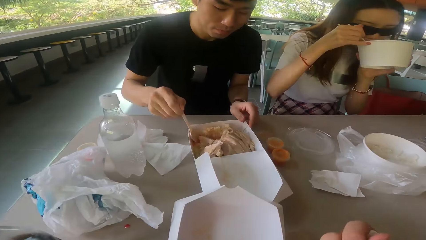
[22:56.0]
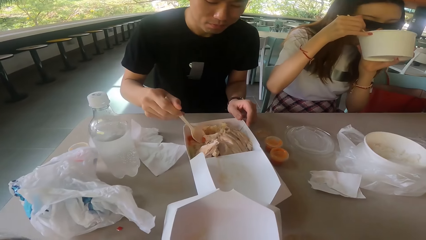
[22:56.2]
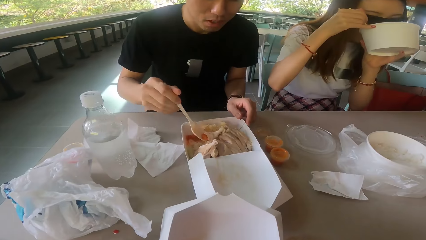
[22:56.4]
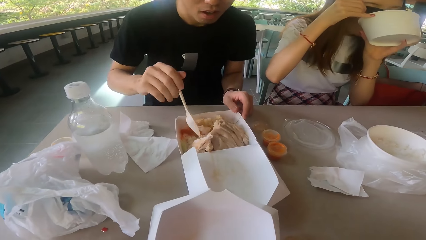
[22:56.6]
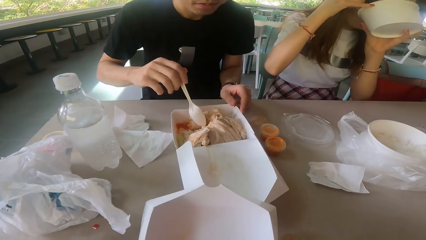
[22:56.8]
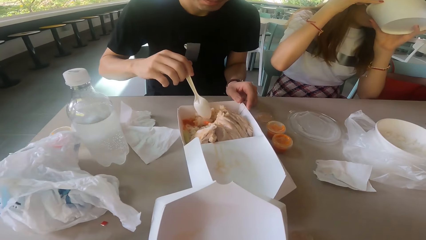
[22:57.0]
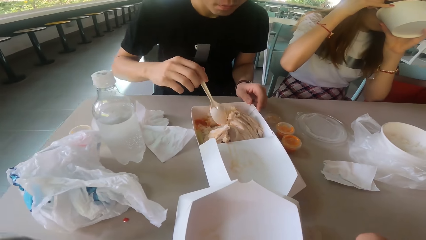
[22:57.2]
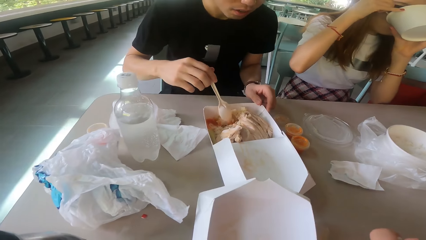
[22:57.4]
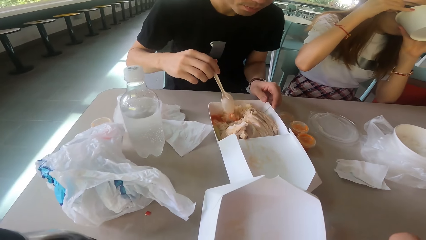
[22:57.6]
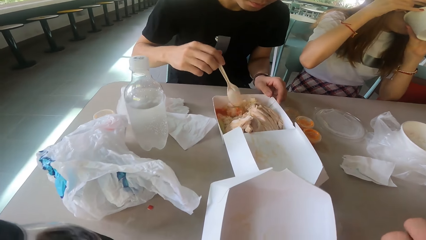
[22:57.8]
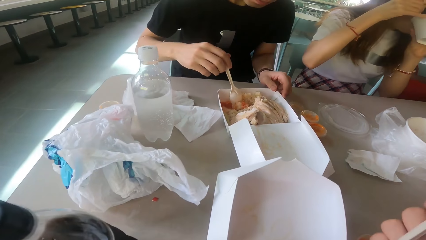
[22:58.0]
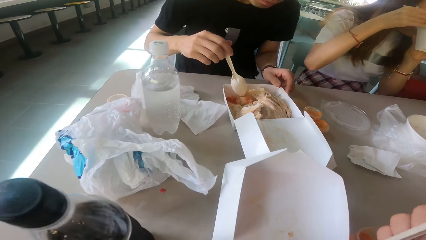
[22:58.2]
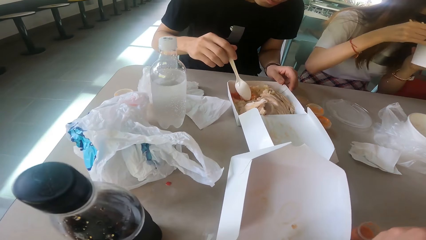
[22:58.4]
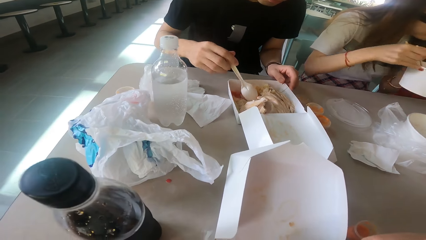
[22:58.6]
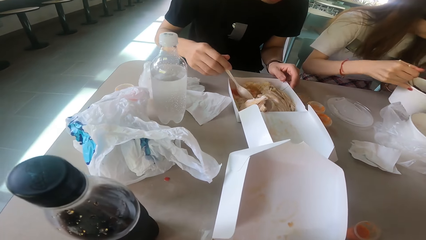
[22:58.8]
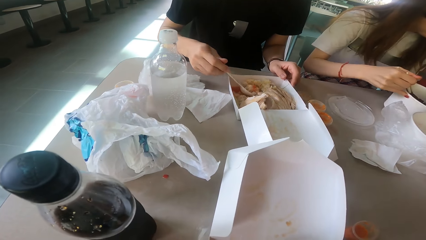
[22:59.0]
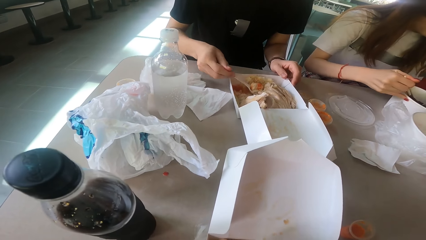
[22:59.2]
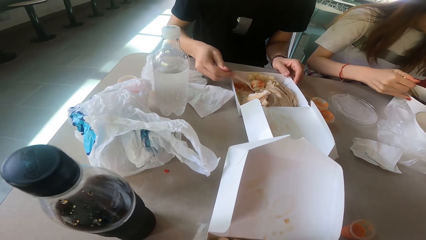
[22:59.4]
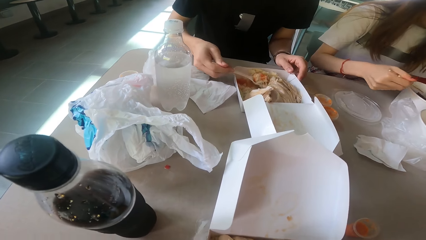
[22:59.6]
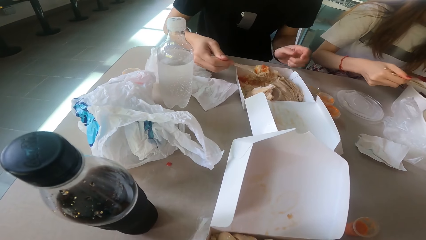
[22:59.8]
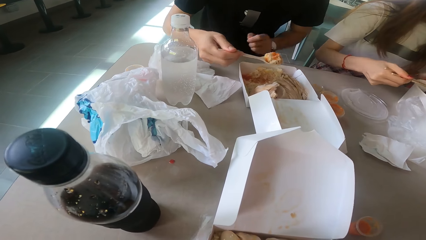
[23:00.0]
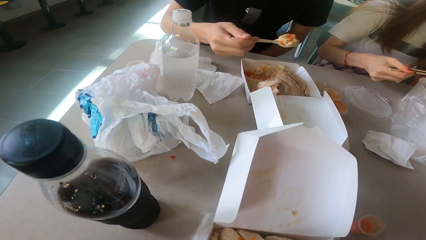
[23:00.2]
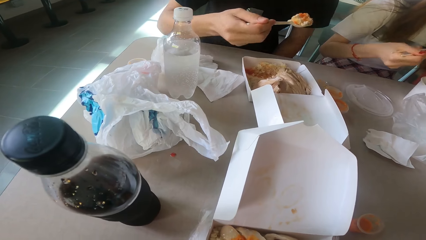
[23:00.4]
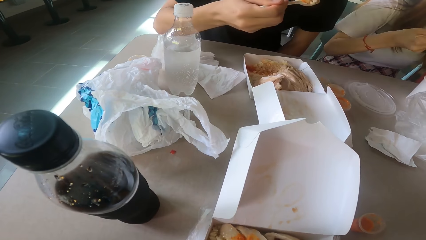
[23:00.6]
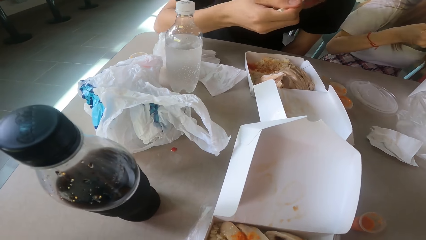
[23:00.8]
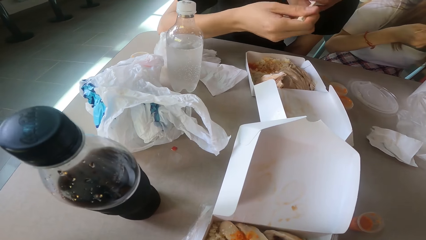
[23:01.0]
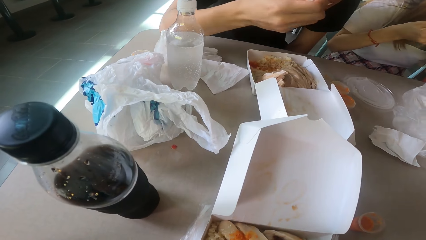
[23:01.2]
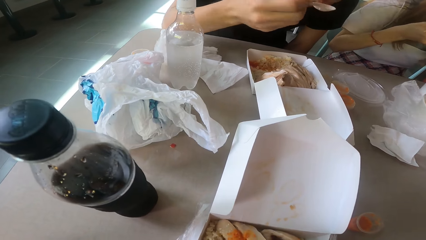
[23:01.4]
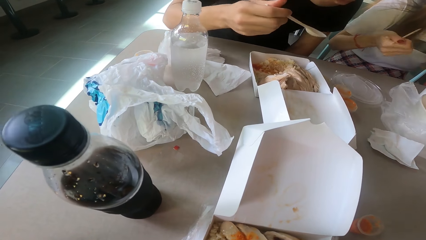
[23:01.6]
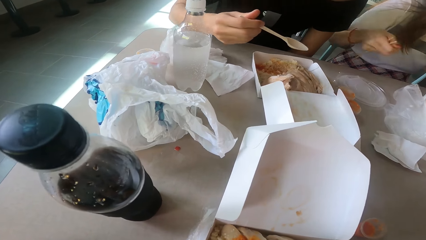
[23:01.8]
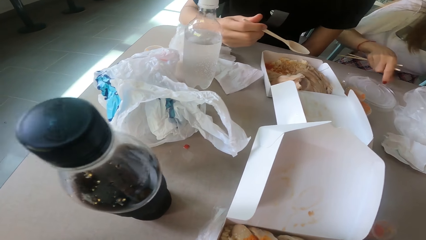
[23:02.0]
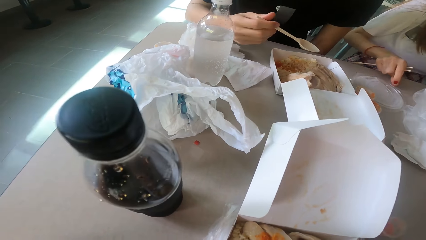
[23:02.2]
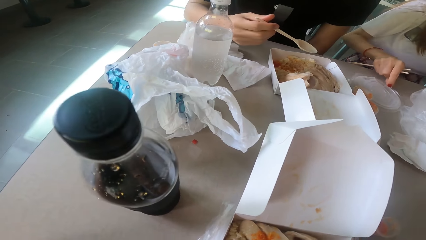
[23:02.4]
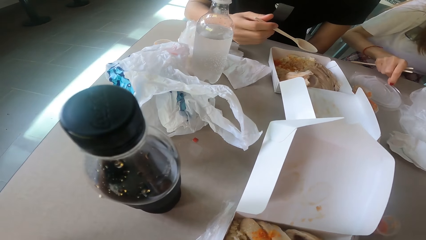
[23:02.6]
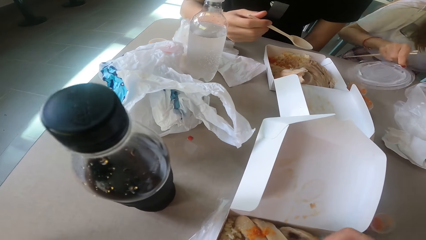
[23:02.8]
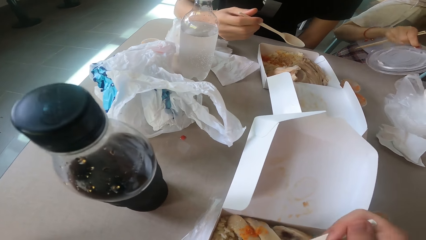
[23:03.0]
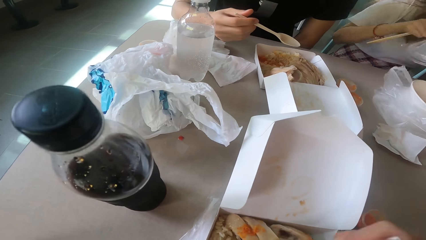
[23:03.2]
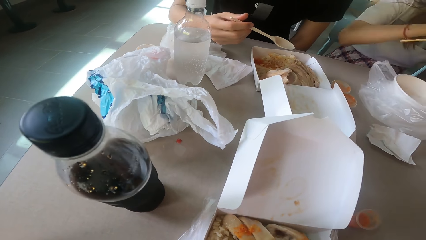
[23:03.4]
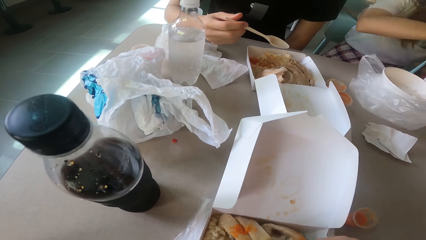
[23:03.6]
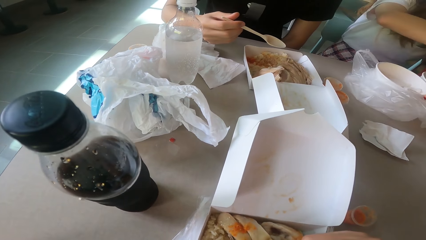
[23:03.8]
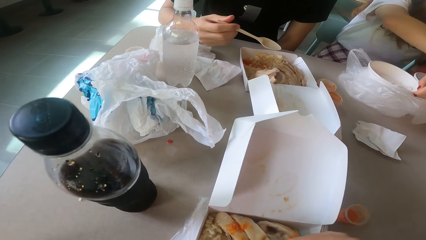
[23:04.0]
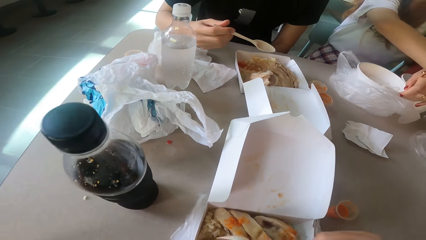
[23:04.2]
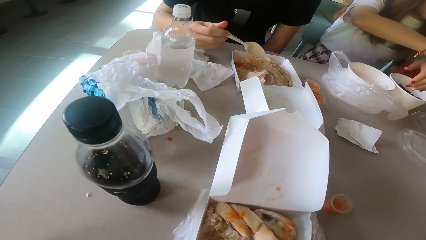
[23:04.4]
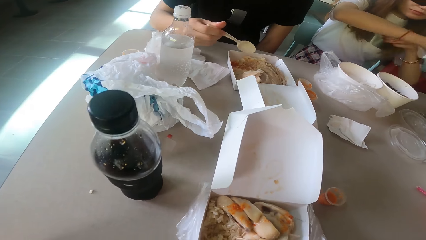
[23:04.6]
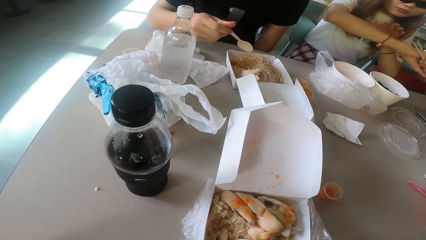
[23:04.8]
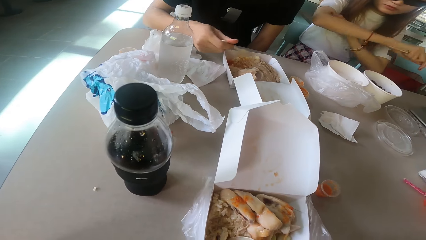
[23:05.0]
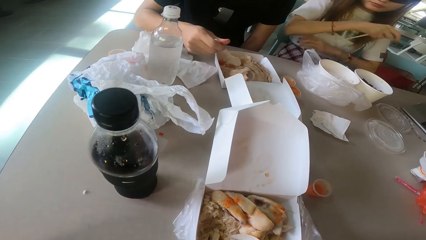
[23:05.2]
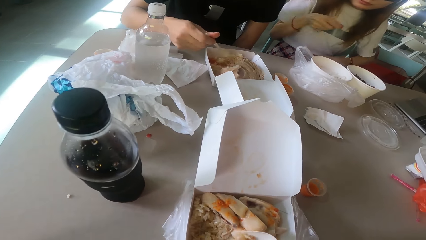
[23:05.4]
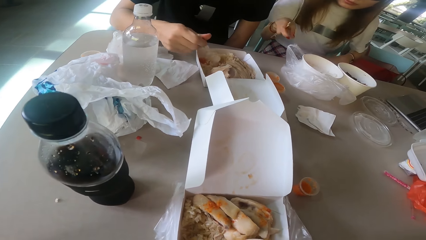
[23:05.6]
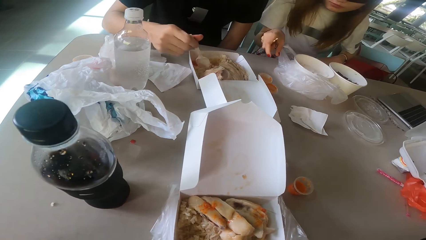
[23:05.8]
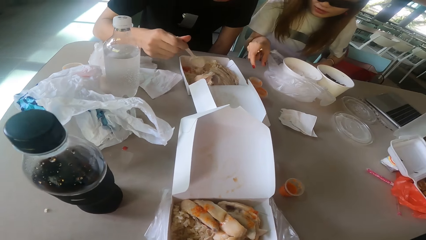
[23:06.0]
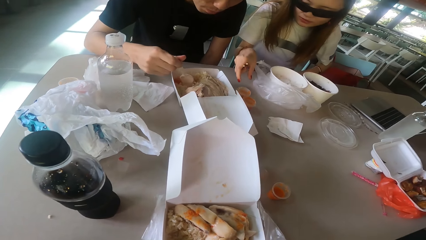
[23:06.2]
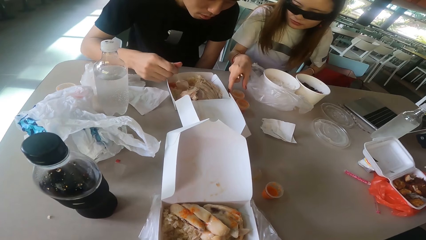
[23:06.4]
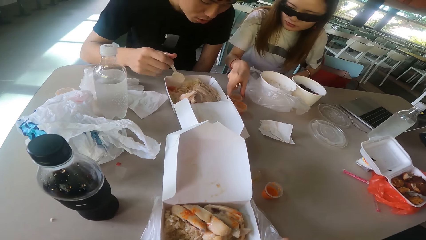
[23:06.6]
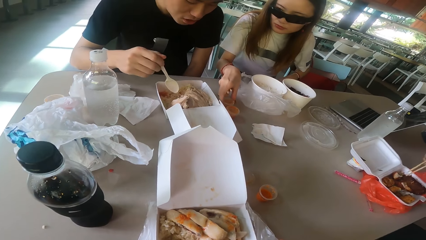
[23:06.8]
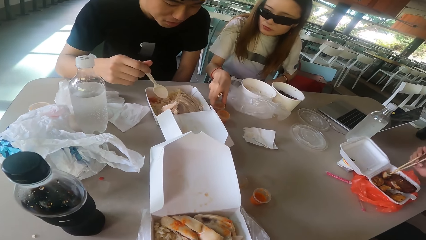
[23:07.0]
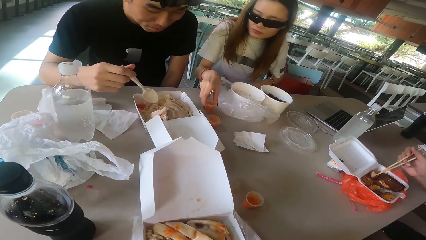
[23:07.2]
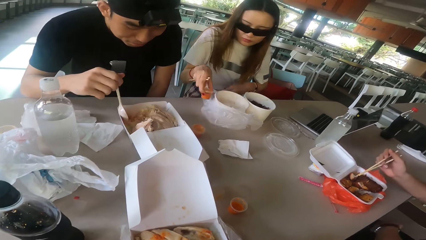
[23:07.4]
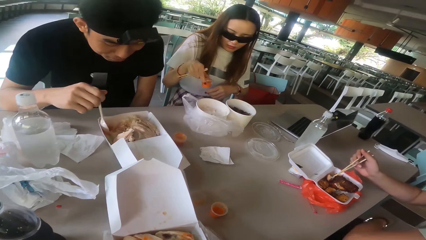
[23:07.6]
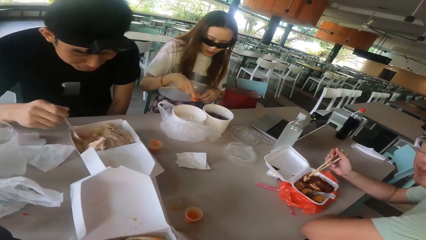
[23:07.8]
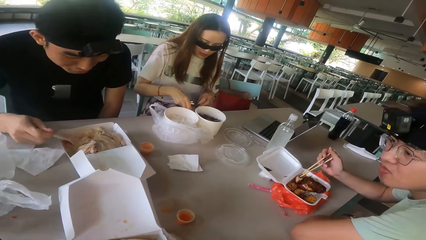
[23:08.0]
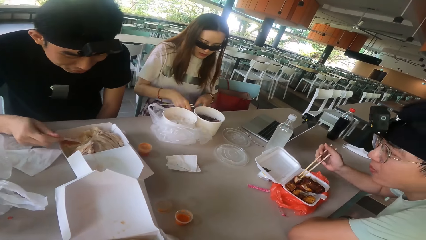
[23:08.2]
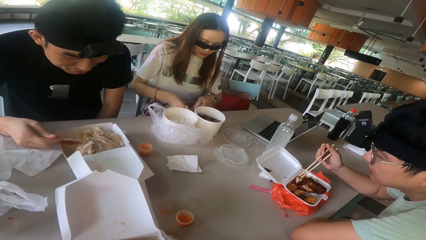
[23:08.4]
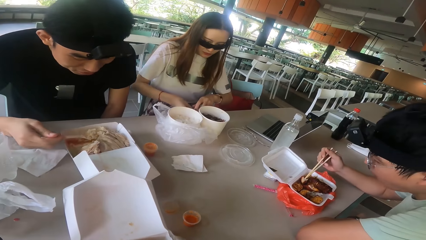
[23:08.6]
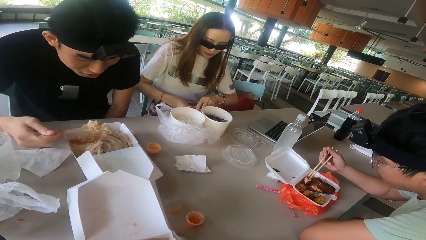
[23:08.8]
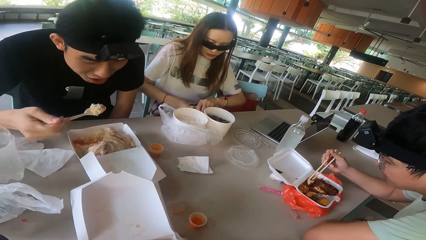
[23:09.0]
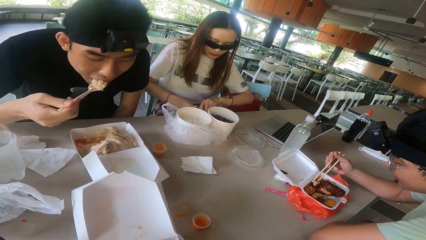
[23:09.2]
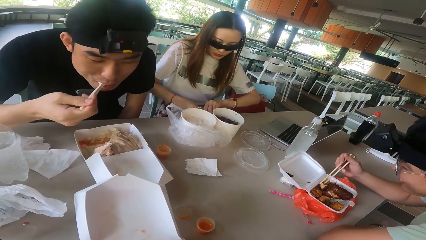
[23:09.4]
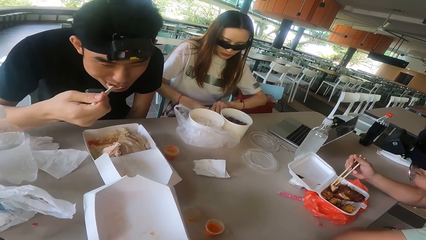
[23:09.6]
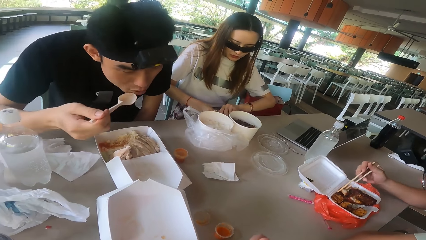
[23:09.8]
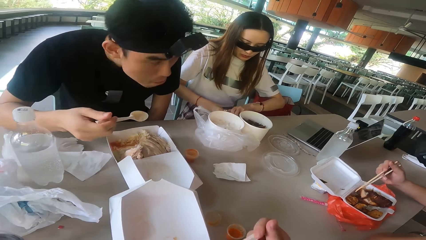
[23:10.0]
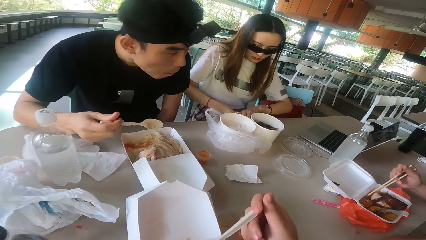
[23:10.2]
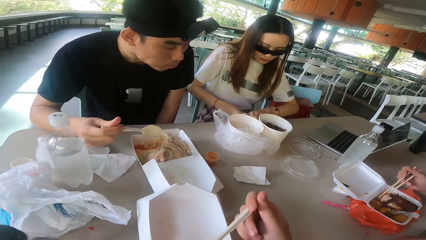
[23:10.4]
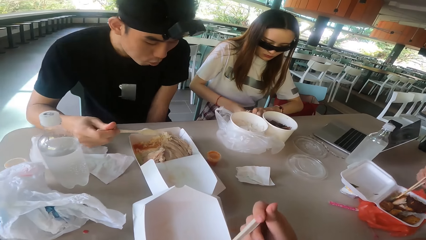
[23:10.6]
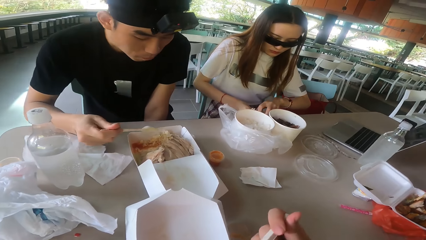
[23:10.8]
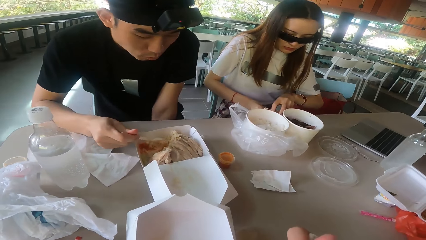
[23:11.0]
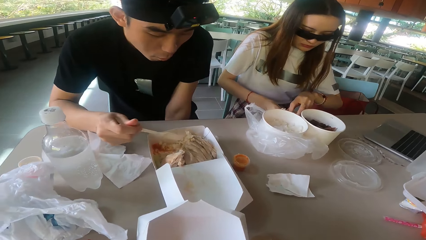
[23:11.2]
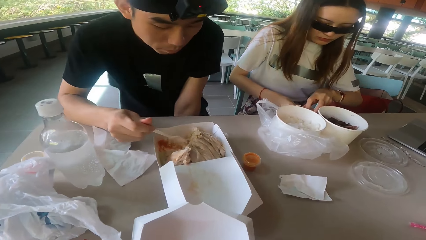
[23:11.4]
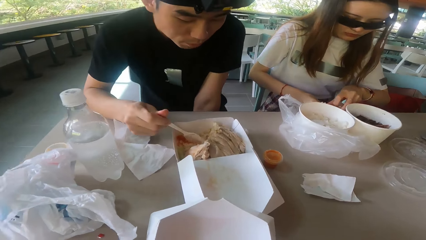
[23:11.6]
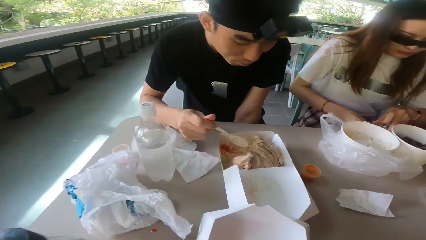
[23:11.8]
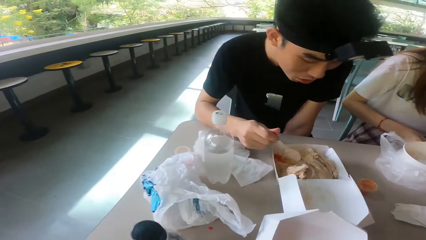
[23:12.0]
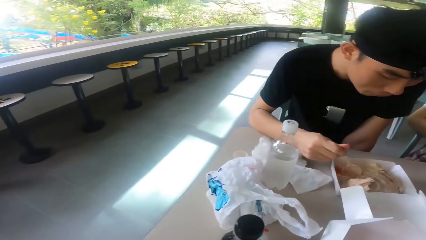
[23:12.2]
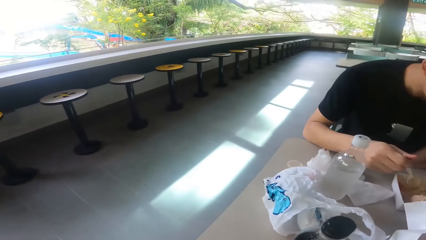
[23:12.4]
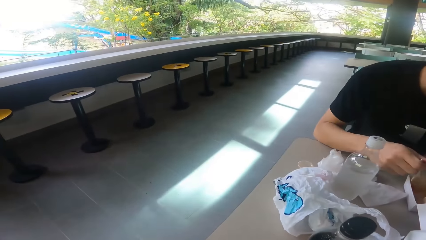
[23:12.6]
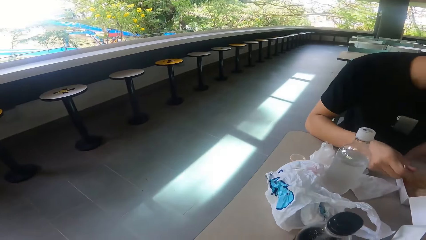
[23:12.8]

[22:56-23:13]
A woman drinks the soup. A man scoops the food. The man eats with a spoon. The woman eats the food. The woman picks up the lid cover, moves the bowl, and puts the lid on the table. The man scoops the food. The woman picks up the salad soup and drops the salad soup. Another man picks up the food. The woman opens the lid. The first man eats the food. The camera wearer eats the food.
